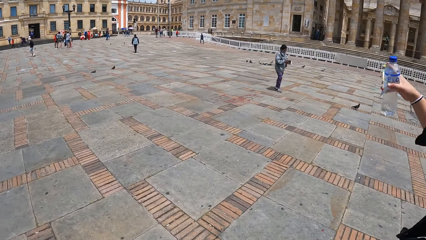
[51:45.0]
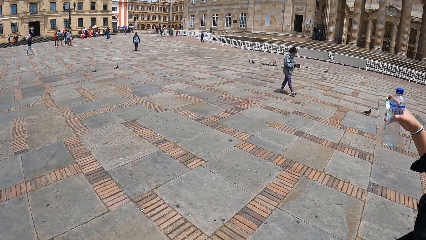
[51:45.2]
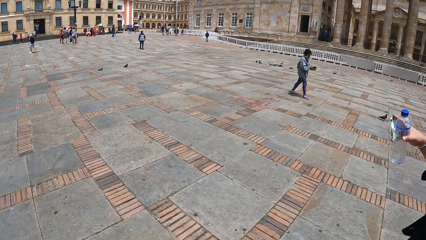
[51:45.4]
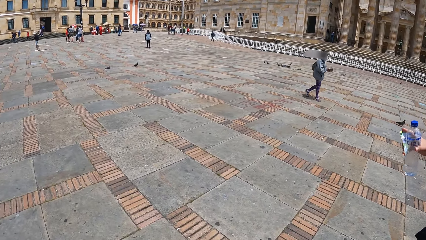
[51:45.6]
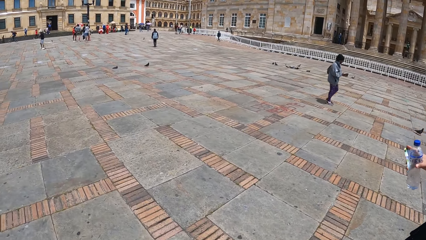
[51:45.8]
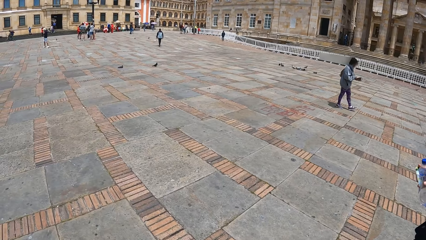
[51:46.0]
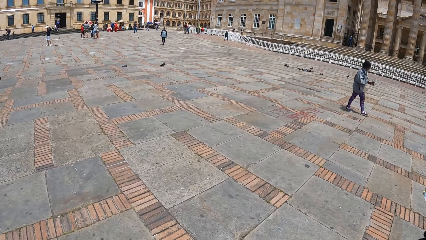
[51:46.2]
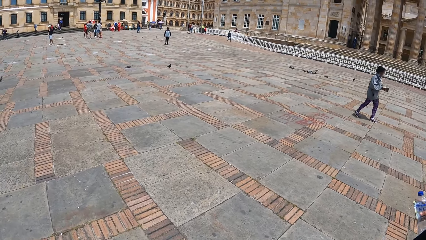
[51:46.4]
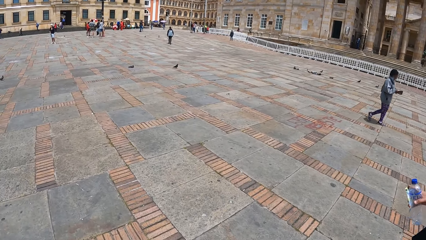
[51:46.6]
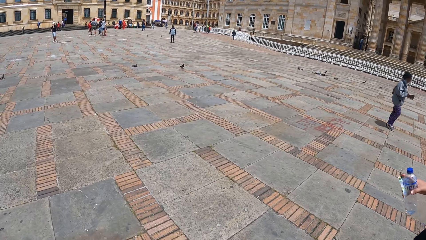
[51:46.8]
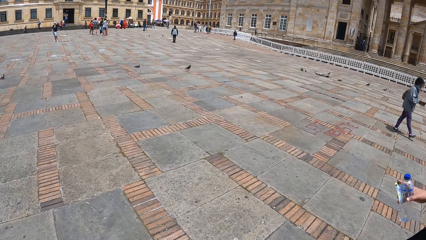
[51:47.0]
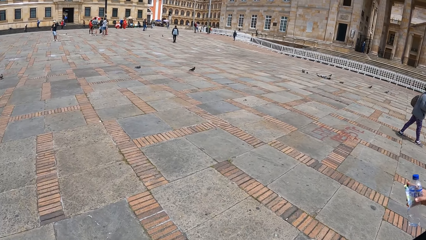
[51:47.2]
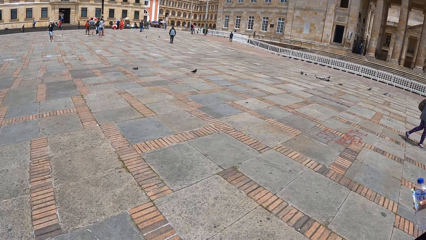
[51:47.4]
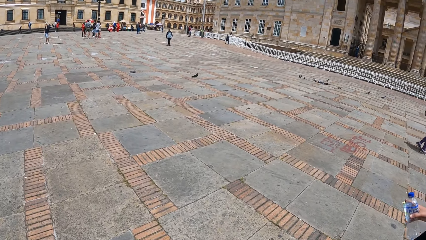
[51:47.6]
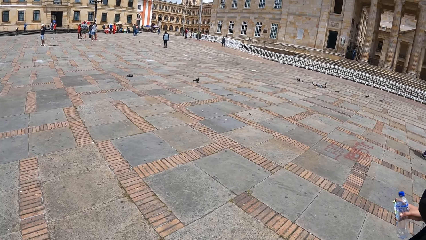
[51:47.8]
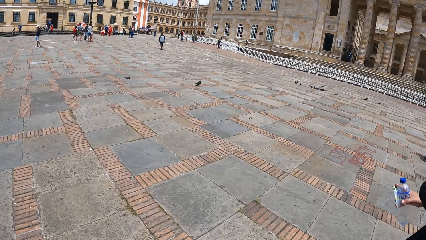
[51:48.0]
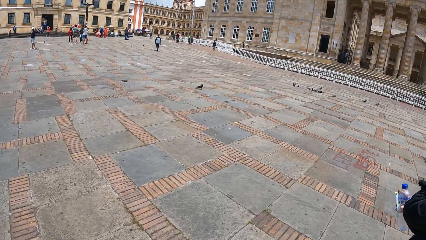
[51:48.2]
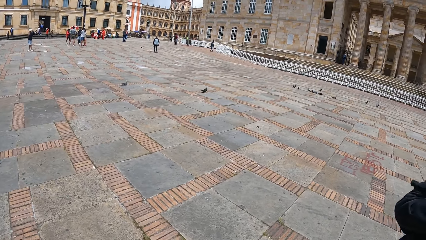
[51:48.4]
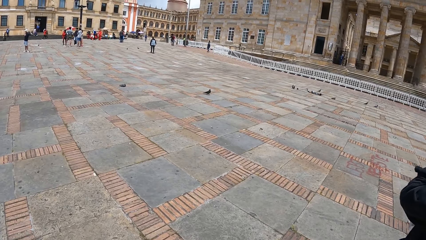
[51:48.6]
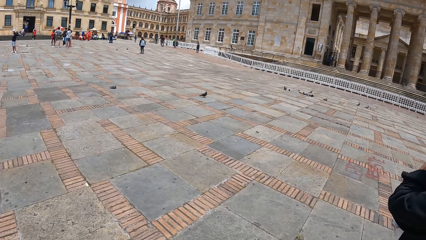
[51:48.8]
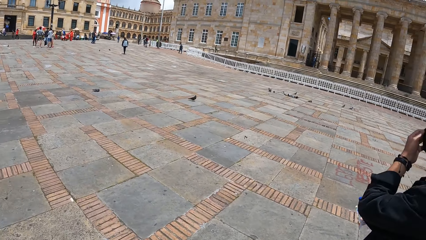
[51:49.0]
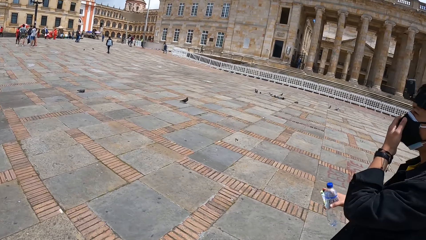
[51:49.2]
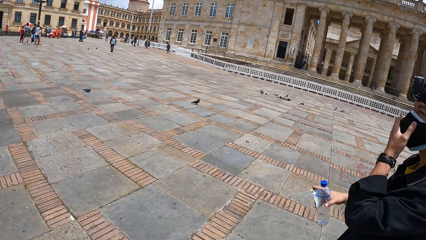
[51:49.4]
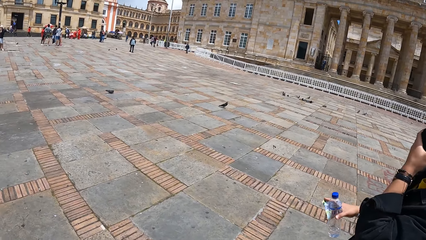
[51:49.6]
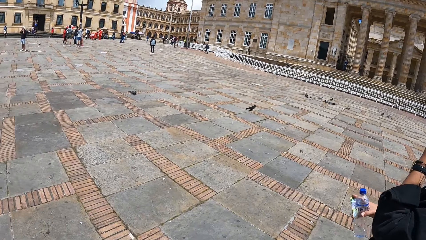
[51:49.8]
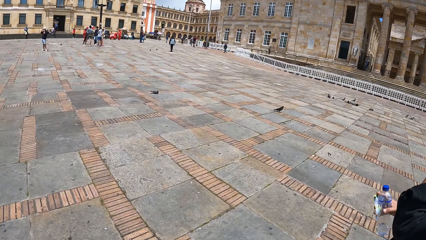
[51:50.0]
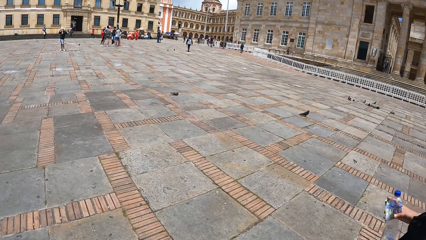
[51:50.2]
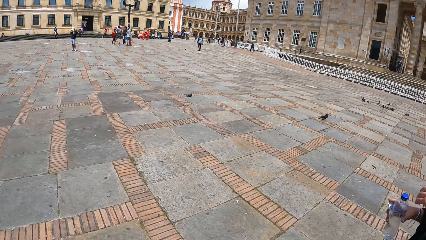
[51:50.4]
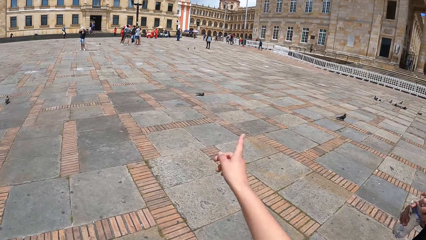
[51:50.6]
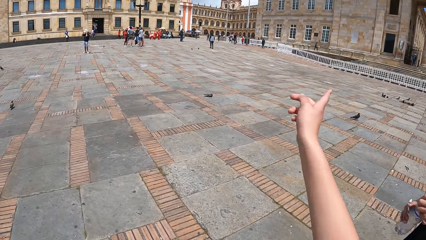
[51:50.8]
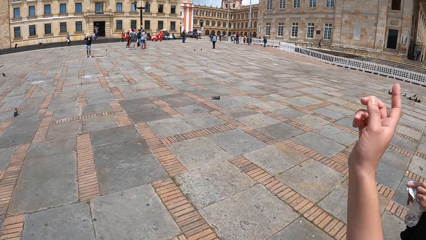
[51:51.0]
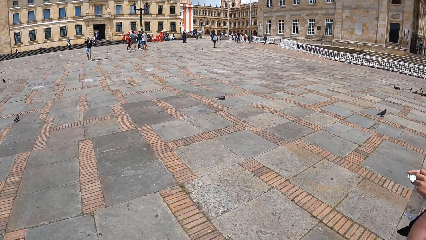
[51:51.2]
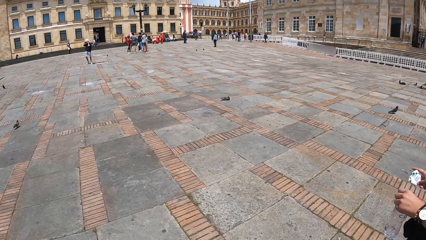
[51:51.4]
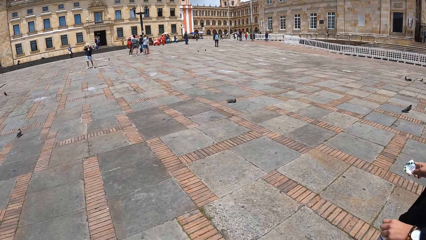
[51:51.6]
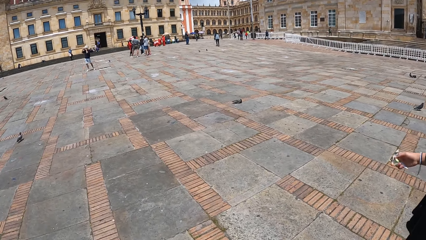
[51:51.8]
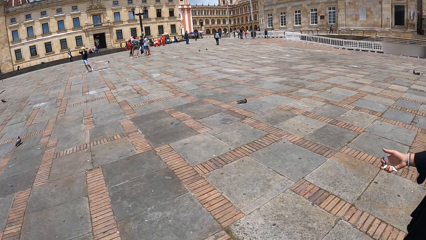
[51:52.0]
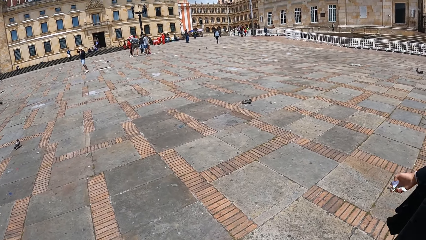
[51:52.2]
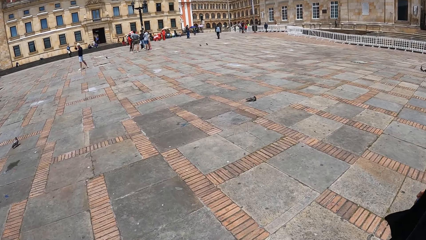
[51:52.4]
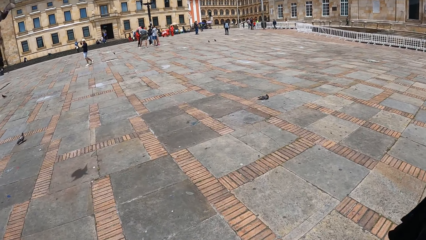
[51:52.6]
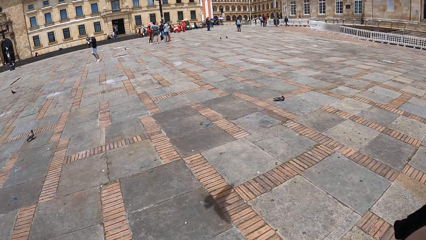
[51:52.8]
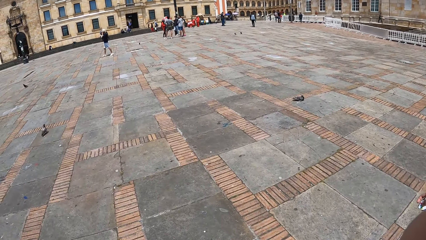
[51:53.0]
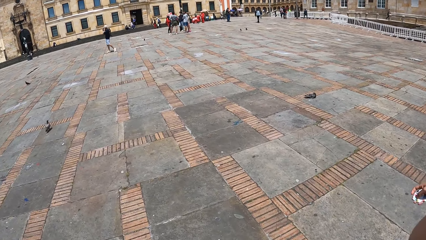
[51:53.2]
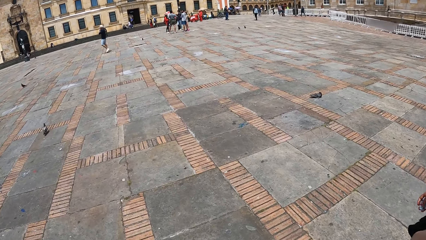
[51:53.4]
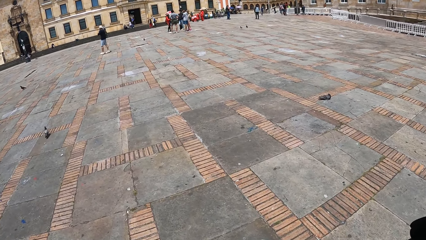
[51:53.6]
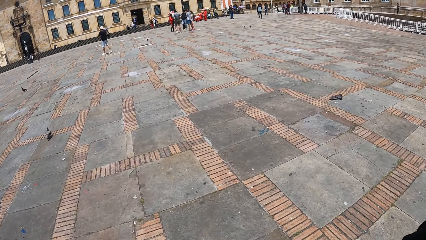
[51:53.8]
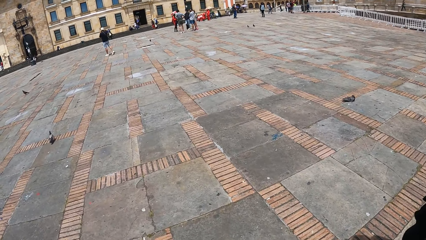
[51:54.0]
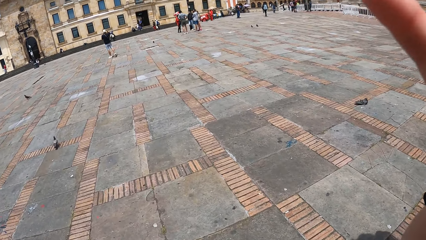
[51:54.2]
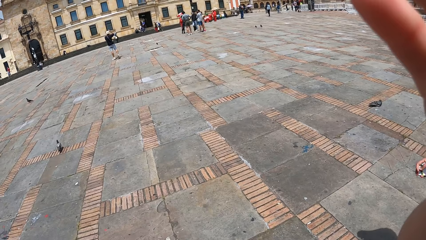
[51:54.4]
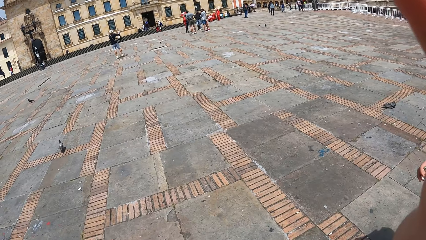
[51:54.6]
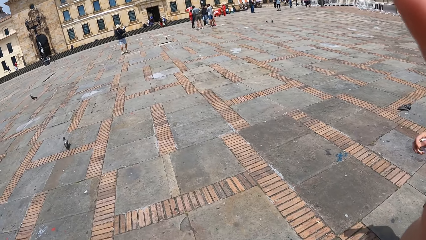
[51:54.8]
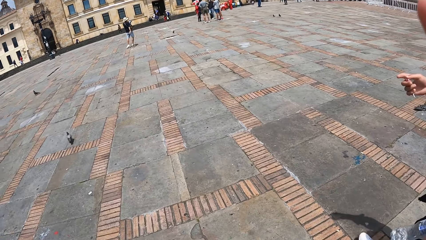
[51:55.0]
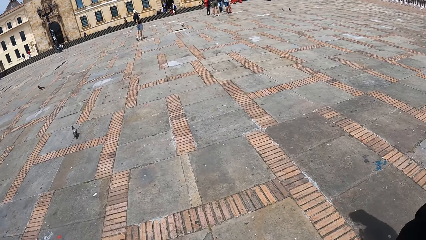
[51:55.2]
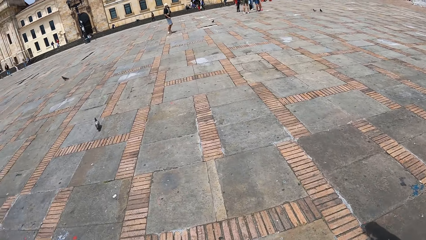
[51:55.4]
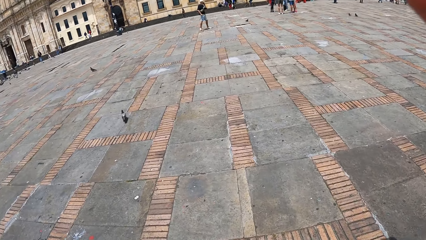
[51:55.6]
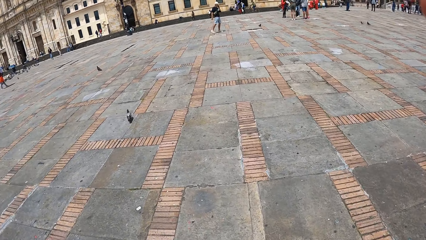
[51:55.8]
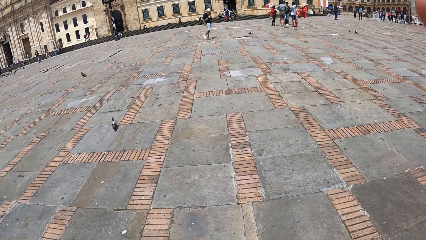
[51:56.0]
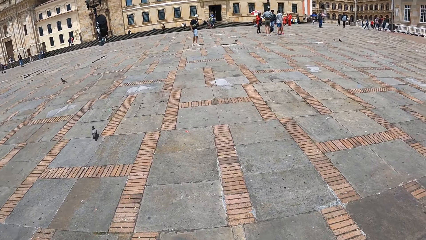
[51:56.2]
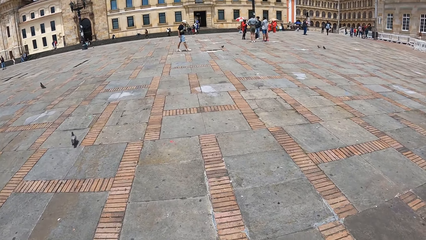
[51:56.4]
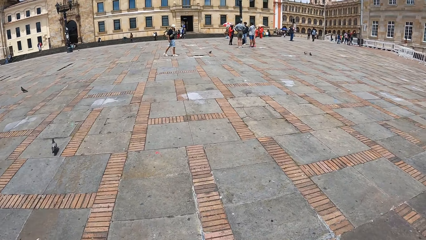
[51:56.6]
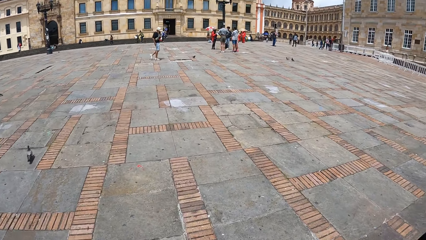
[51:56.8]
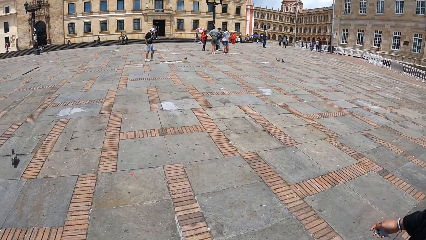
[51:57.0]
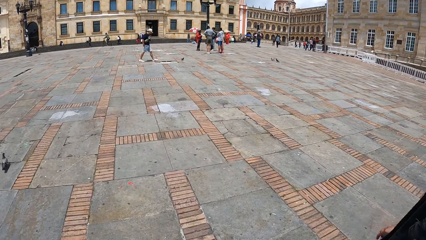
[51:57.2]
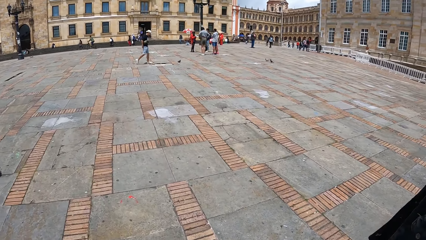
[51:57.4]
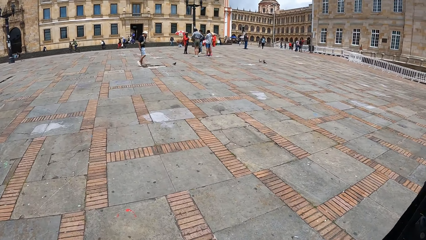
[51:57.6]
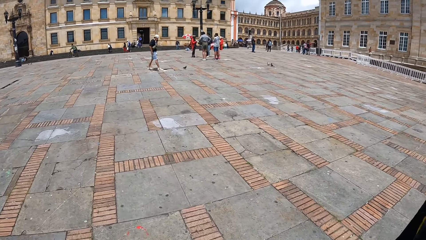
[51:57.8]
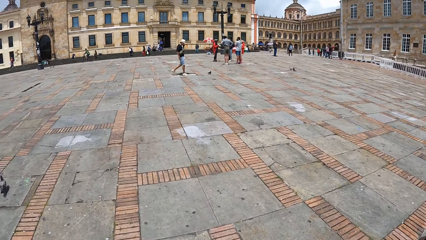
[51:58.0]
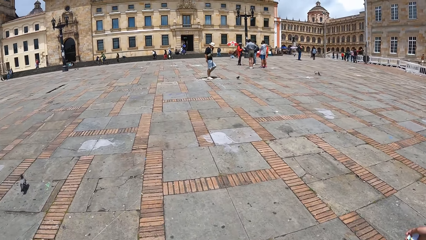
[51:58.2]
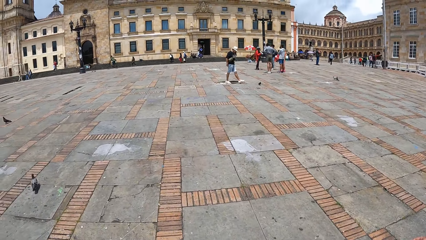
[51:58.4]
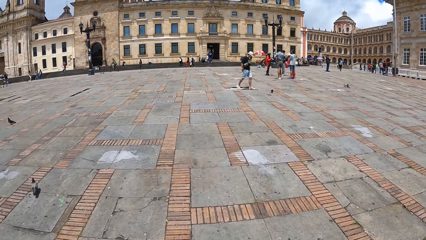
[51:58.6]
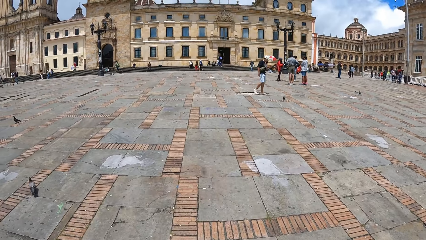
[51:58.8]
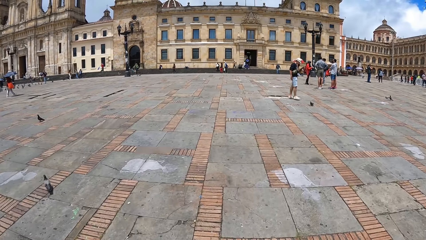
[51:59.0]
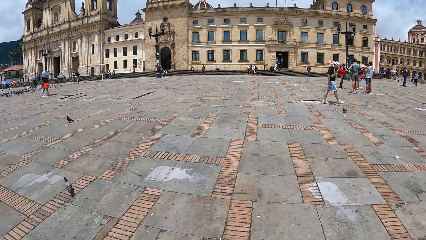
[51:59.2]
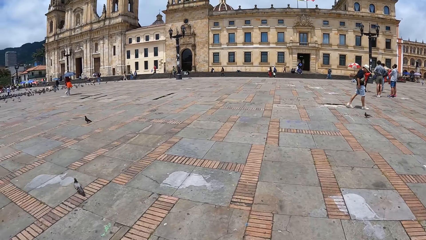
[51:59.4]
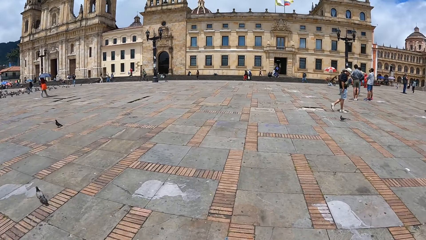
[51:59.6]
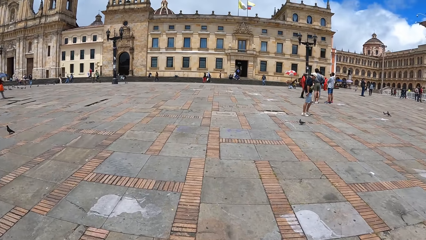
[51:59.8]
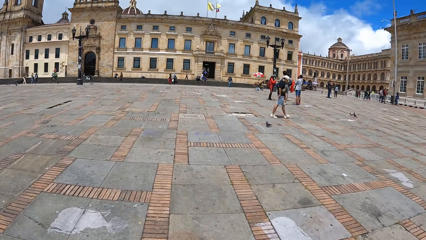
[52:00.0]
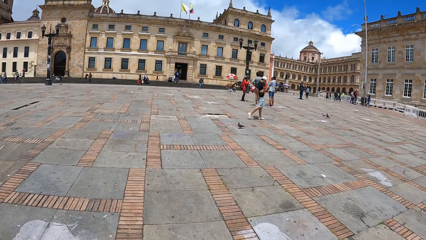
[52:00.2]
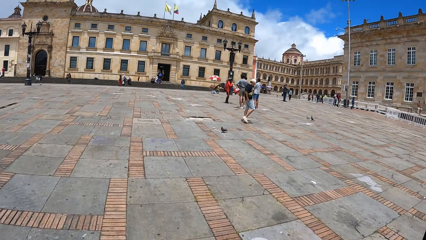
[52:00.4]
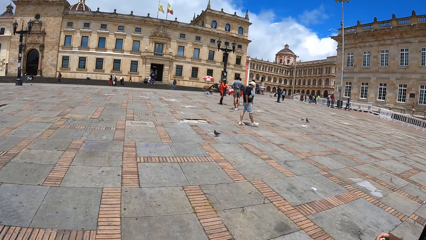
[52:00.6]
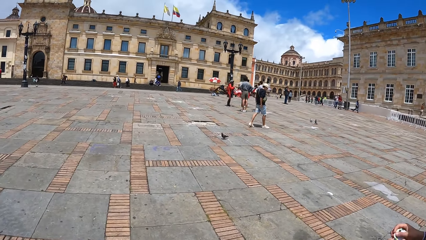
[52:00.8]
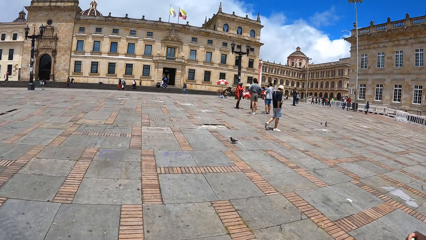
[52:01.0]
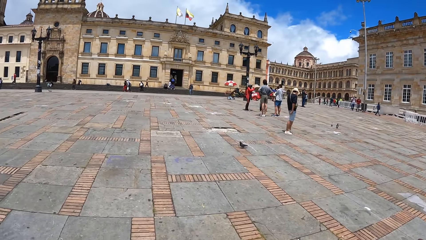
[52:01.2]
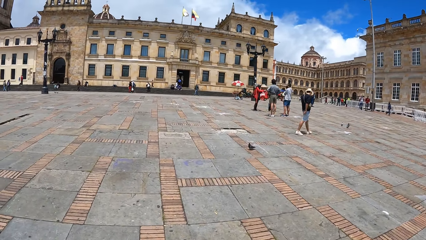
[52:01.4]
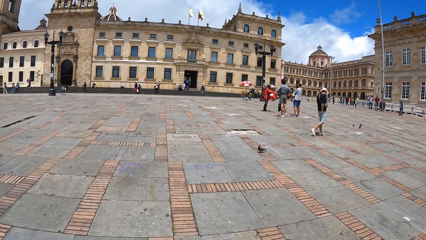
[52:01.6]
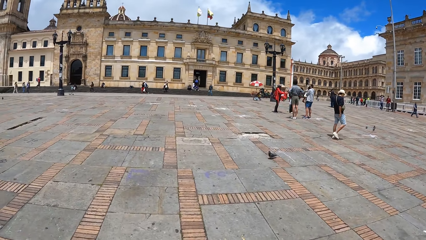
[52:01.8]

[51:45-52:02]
The man adjusts a mask on his face with his left hand. He touches the facemask. He passes the bottle to his left hand with his right hand. The camera wearer points at a building with his right hand. He touches something. He adjusts a camera on his head with his right hand.
